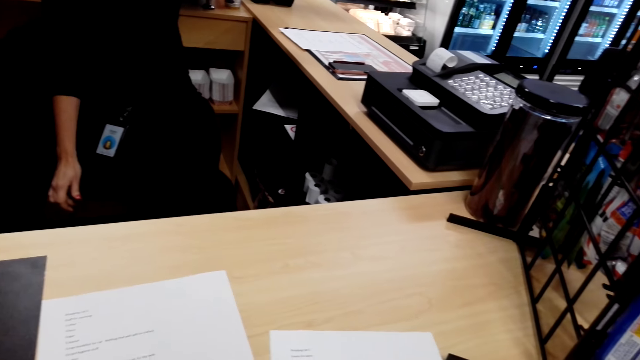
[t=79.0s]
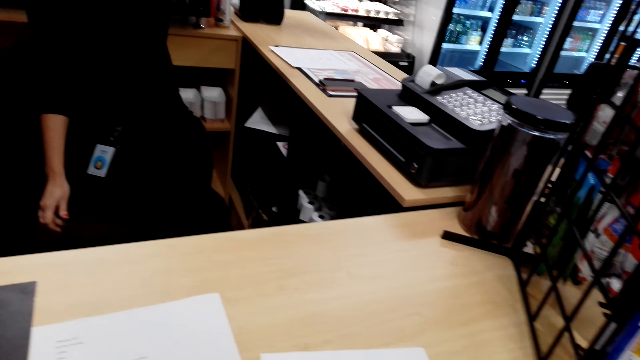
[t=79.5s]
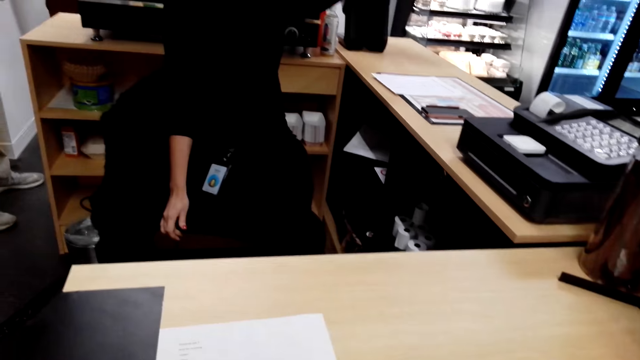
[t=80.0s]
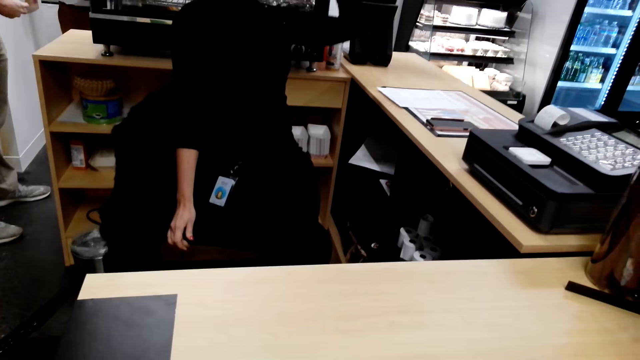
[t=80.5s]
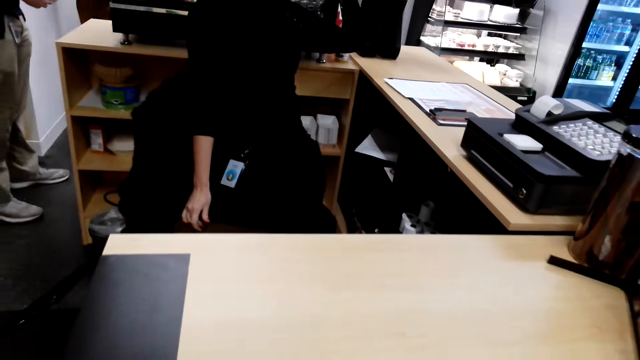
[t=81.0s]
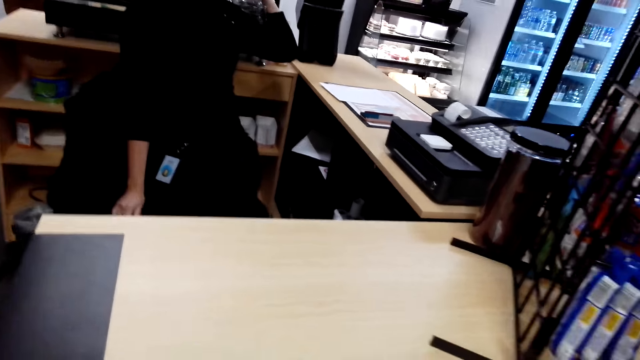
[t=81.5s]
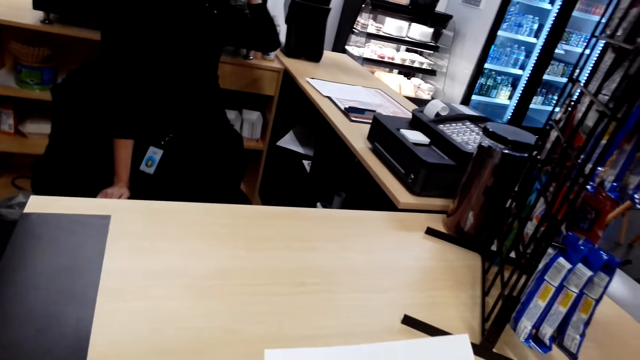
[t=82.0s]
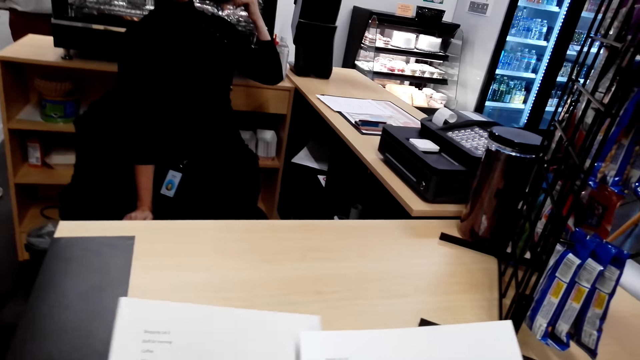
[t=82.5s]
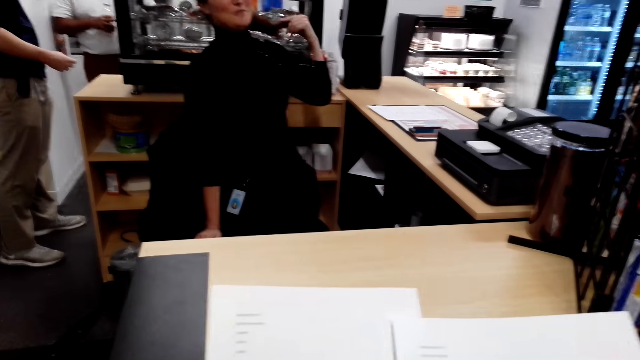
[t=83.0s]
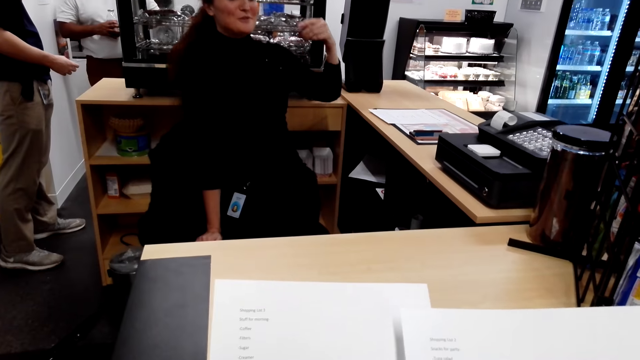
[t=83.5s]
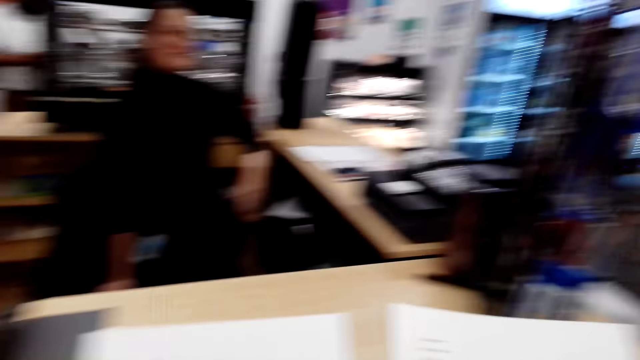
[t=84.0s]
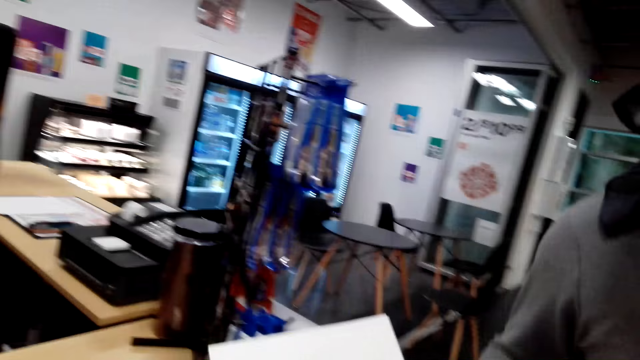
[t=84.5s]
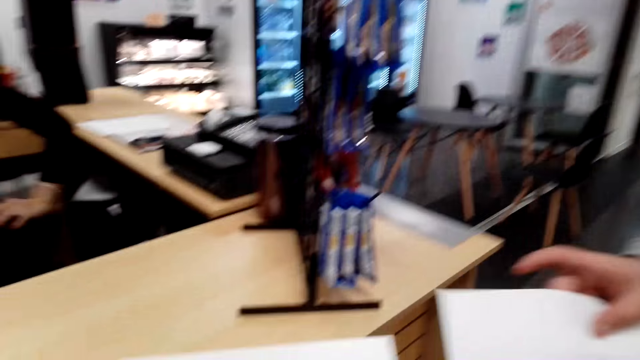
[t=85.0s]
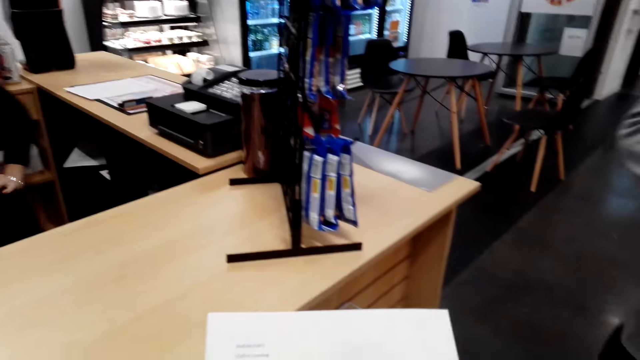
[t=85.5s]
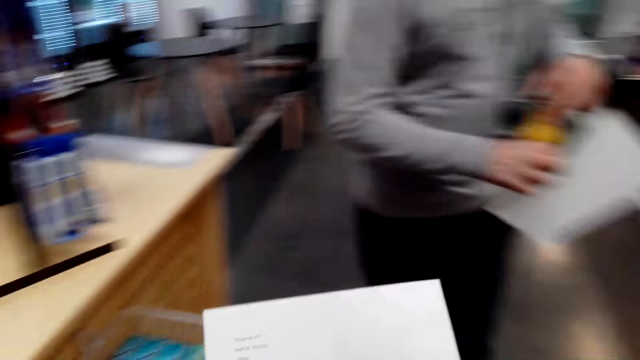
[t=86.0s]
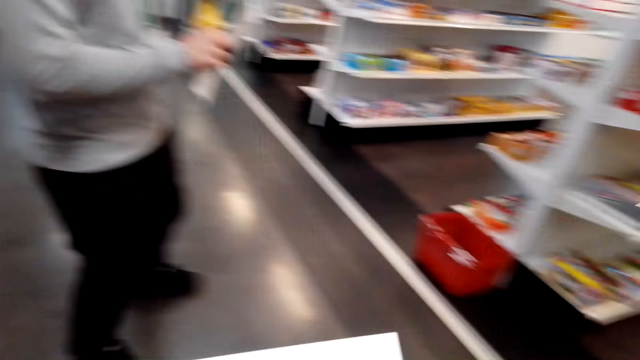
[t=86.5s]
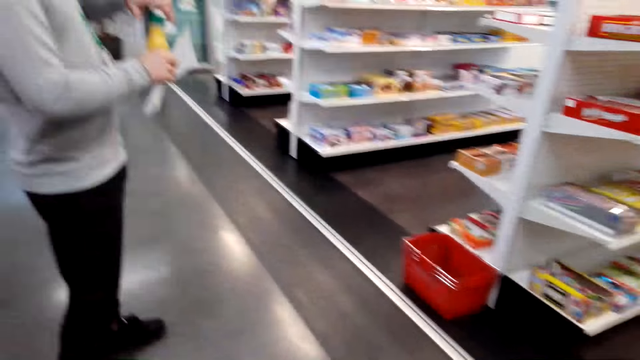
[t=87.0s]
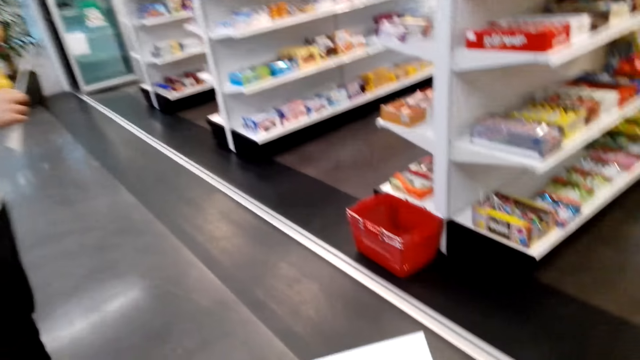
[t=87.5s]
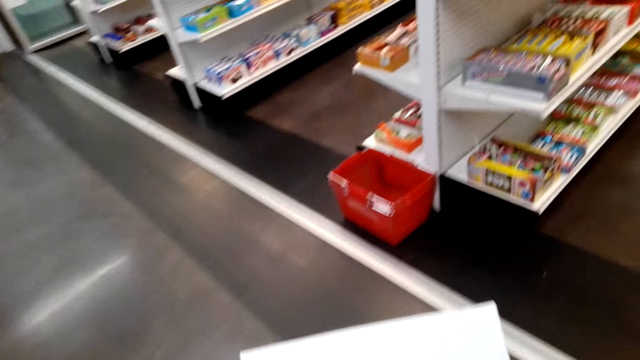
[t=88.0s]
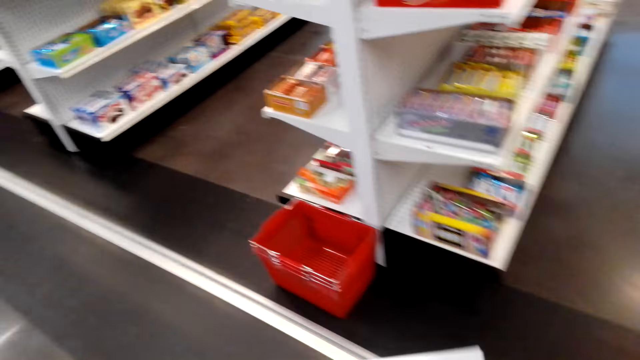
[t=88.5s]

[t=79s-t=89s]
The camera wearer collects pieces of paper on the counter. The person takes a piece of paper from the camera wearer.

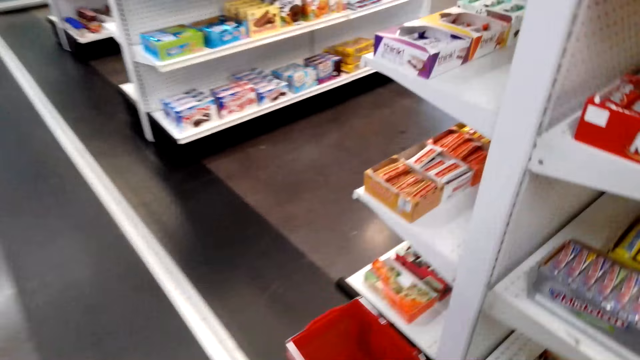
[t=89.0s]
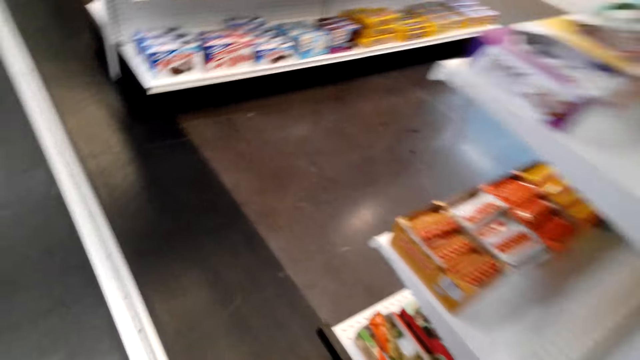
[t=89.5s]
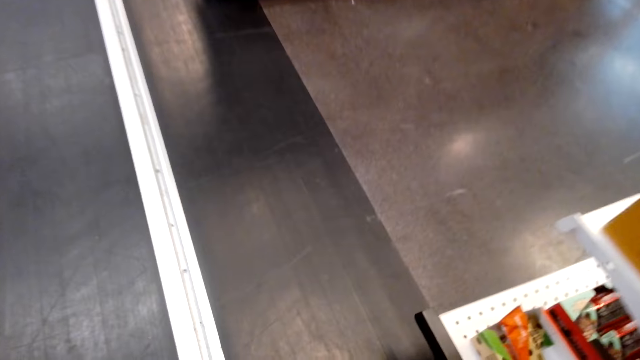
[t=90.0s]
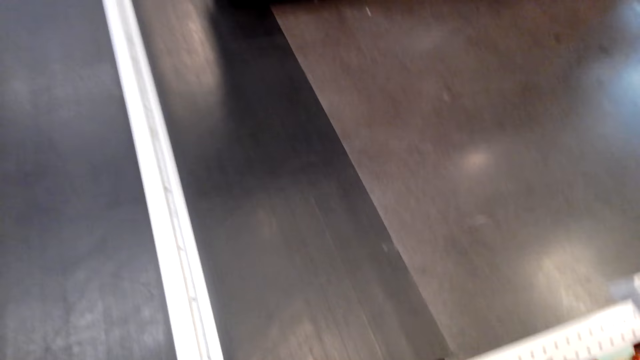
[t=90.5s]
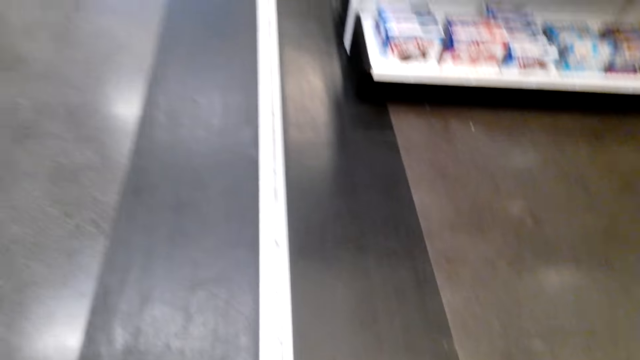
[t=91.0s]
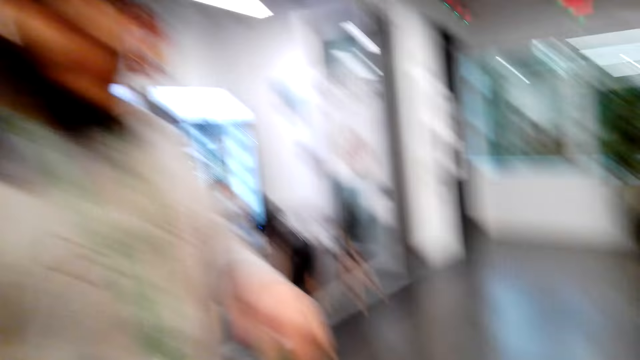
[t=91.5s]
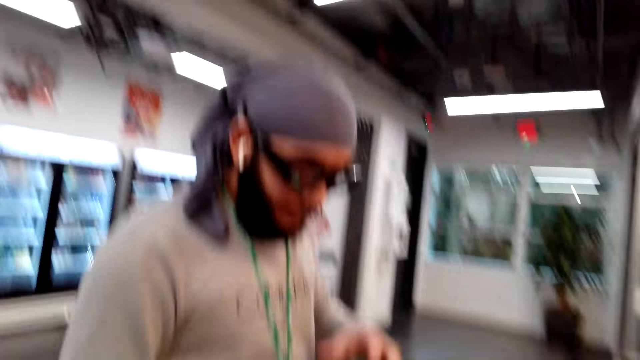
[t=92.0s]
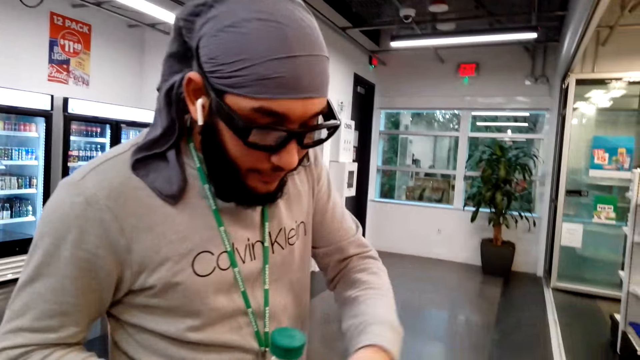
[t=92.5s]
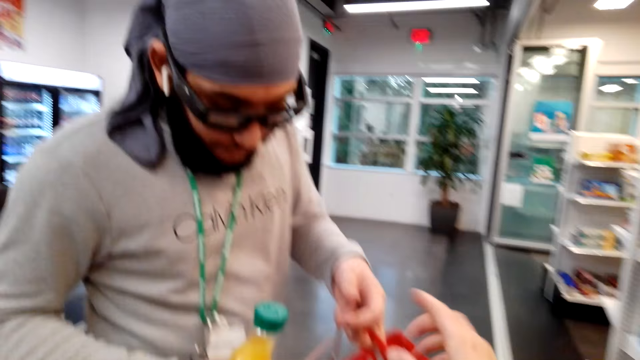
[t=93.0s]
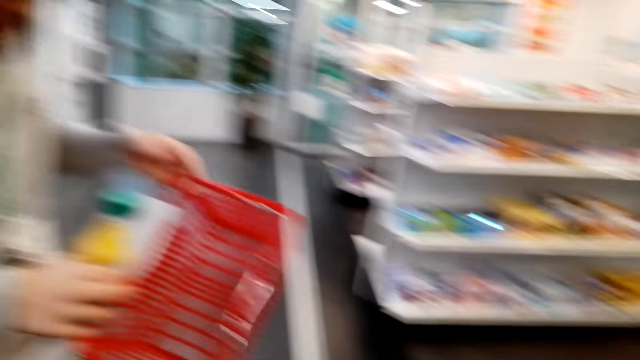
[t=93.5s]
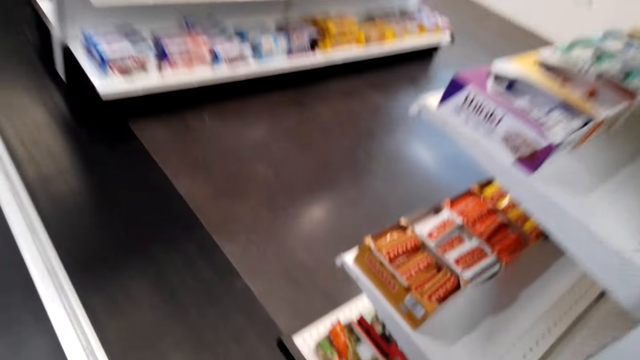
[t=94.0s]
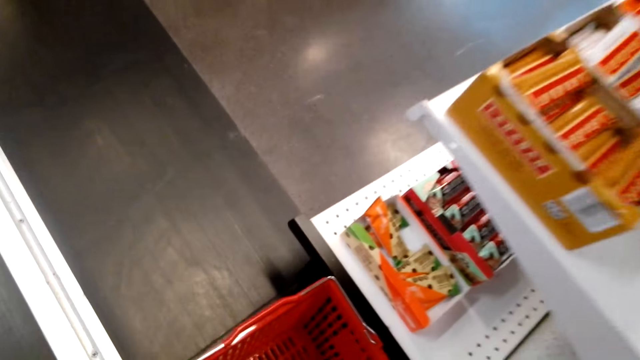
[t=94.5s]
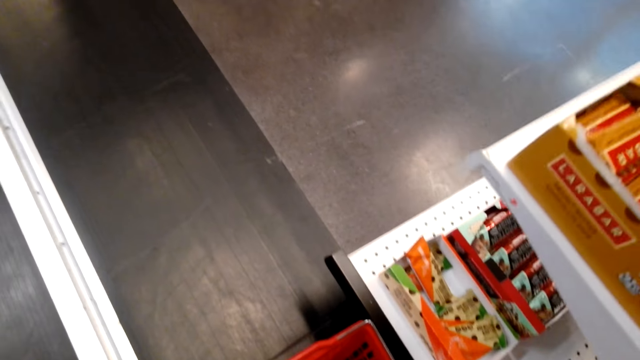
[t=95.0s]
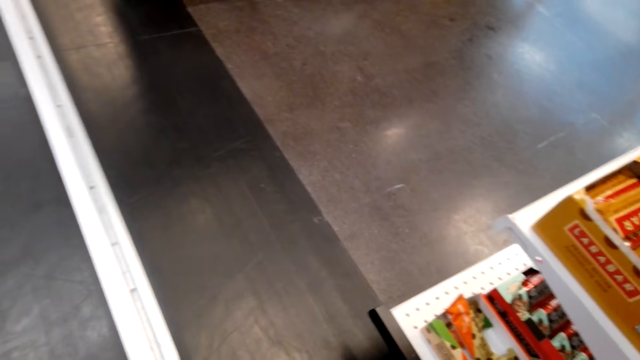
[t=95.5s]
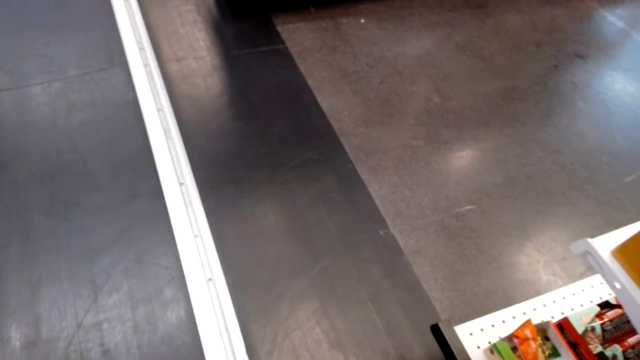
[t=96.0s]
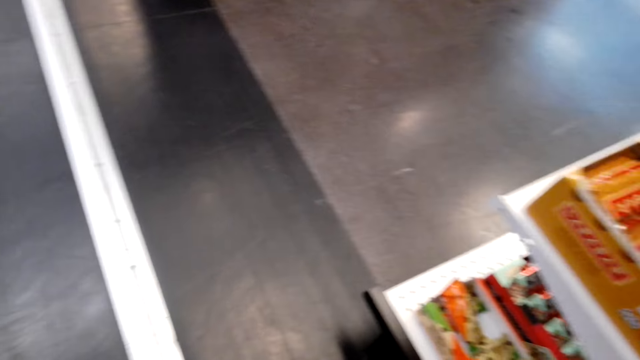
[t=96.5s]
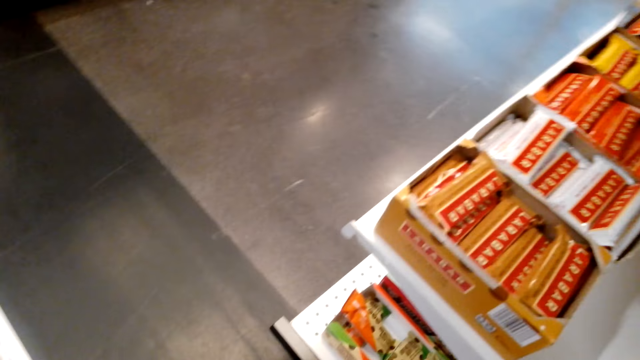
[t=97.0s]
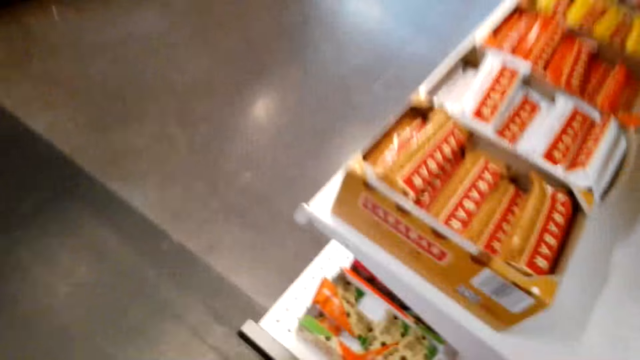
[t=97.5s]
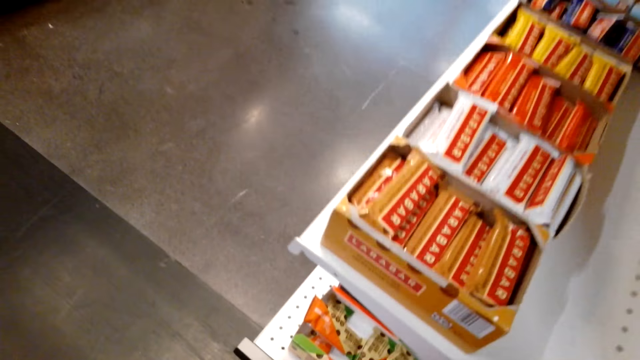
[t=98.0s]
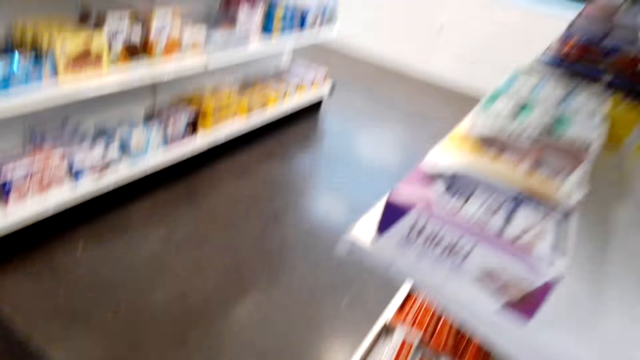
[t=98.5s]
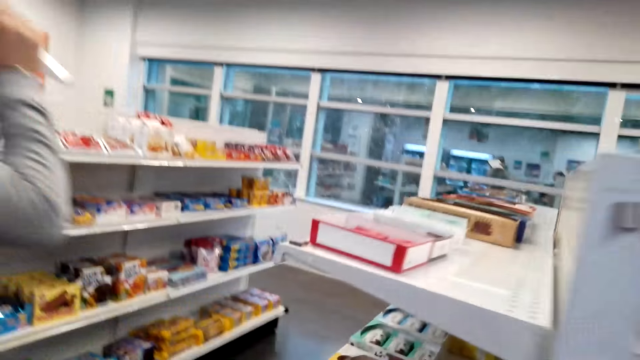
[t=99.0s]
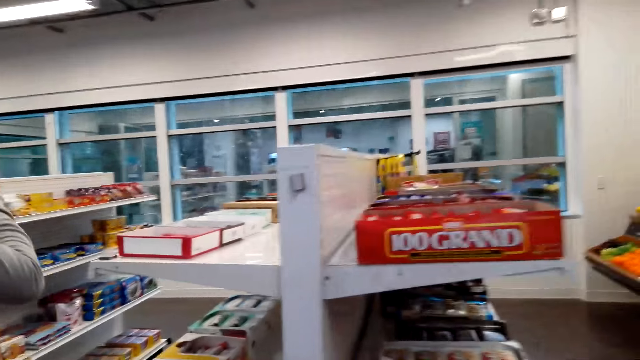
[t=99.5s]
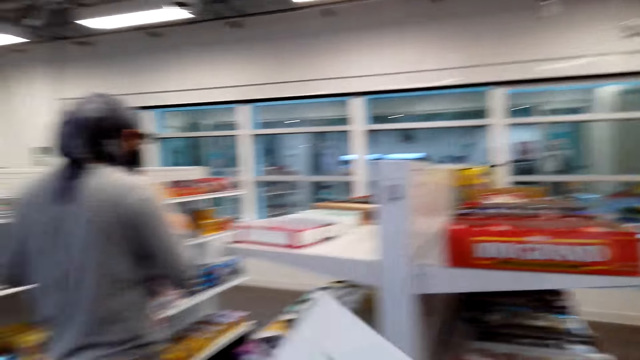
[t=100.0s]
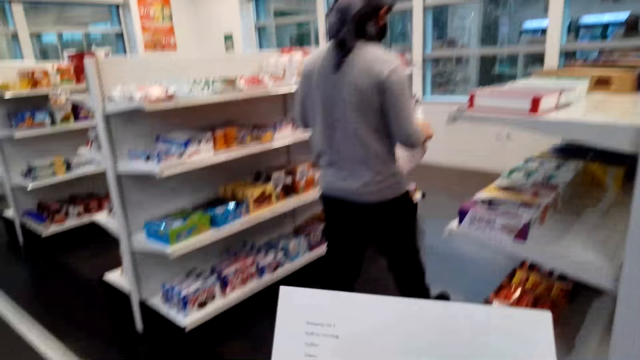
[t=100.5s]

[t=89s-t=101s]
The camera wearer picks up a basket. They give the basket to a person. They collect a basket.
